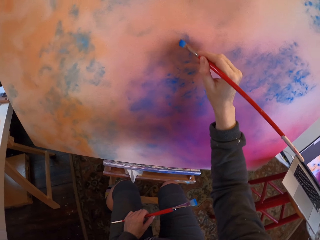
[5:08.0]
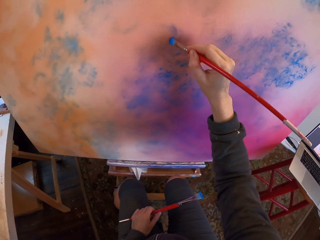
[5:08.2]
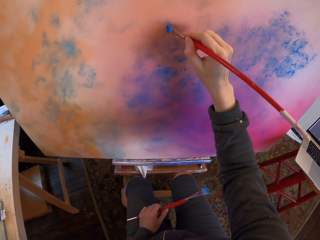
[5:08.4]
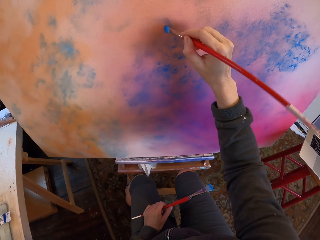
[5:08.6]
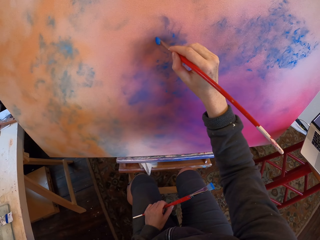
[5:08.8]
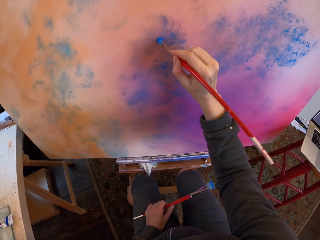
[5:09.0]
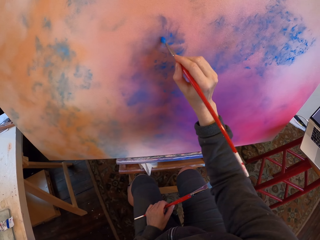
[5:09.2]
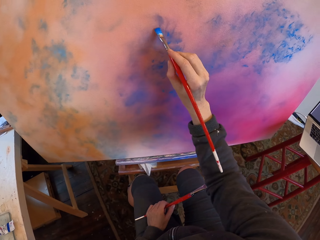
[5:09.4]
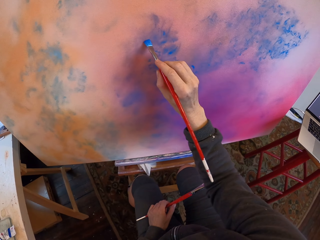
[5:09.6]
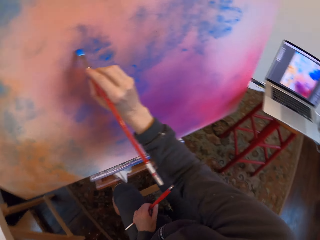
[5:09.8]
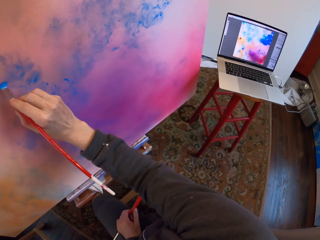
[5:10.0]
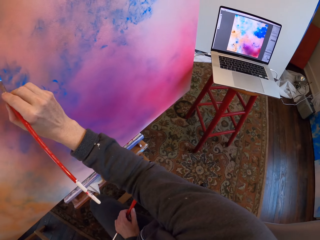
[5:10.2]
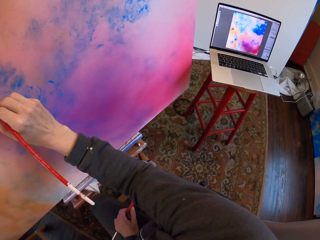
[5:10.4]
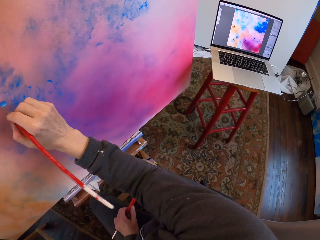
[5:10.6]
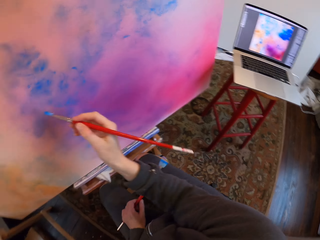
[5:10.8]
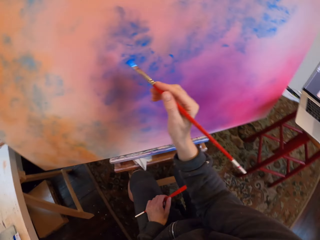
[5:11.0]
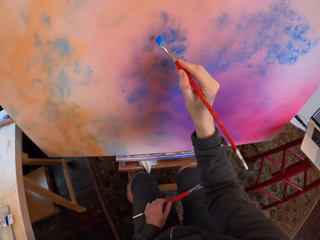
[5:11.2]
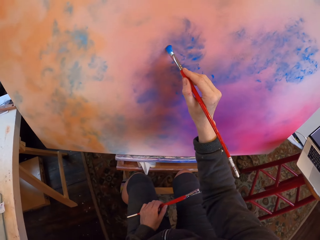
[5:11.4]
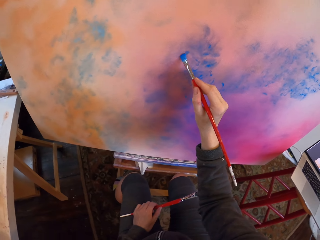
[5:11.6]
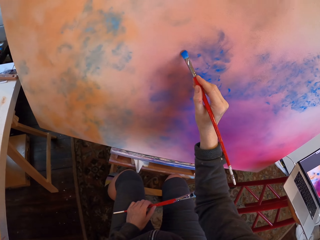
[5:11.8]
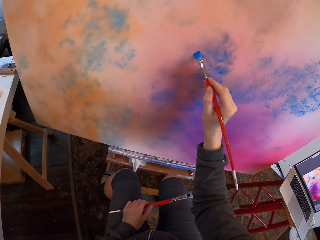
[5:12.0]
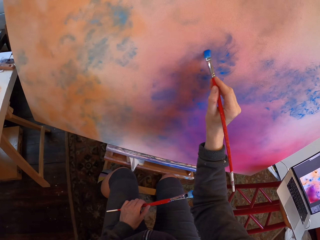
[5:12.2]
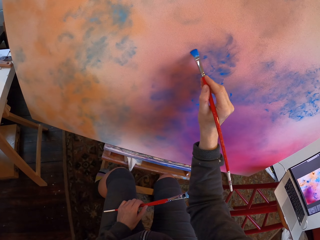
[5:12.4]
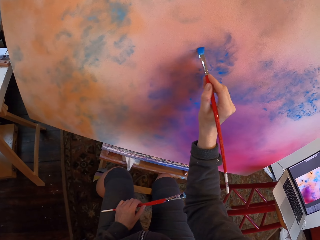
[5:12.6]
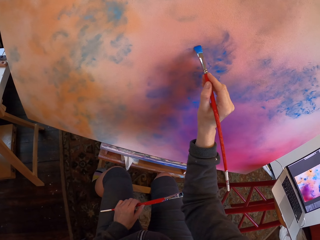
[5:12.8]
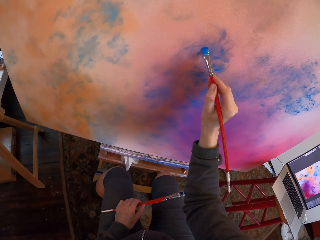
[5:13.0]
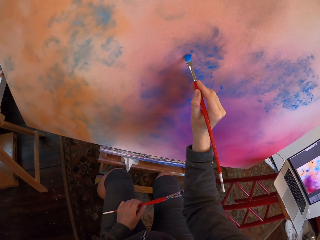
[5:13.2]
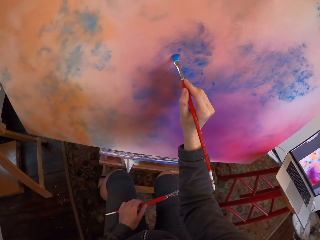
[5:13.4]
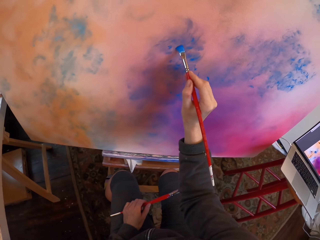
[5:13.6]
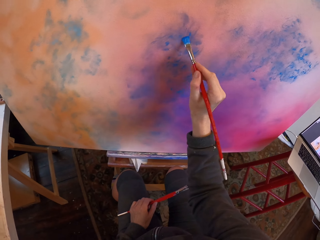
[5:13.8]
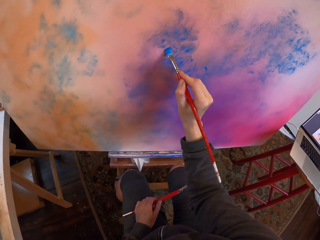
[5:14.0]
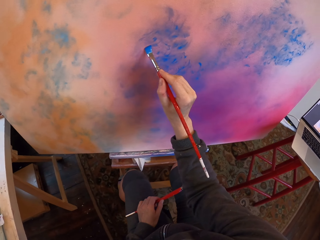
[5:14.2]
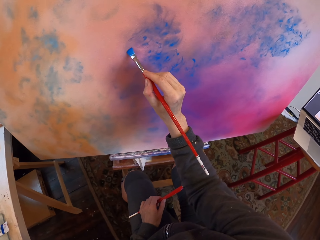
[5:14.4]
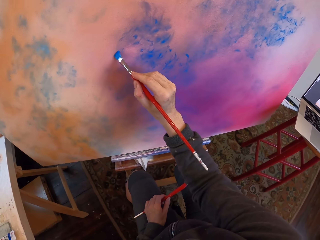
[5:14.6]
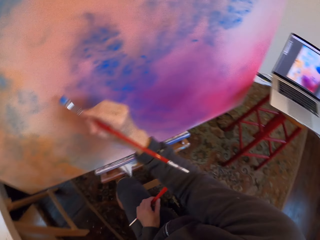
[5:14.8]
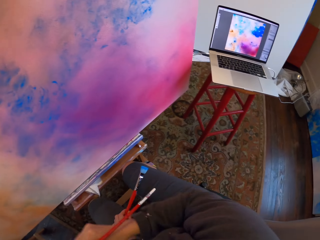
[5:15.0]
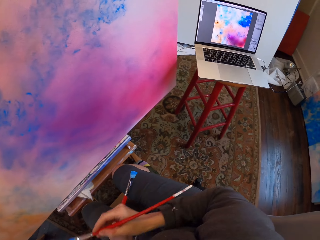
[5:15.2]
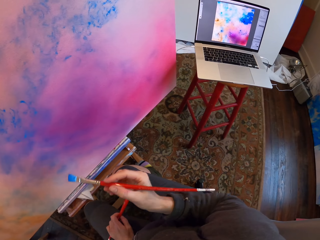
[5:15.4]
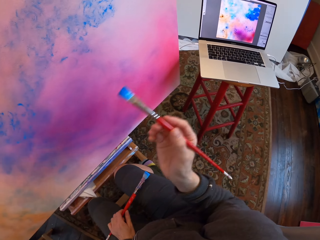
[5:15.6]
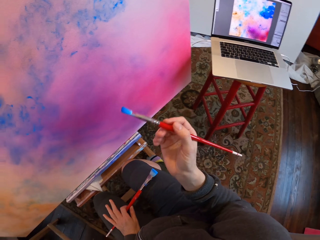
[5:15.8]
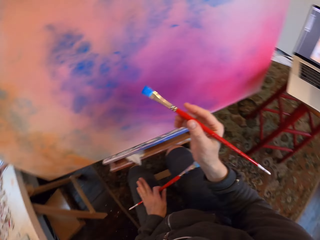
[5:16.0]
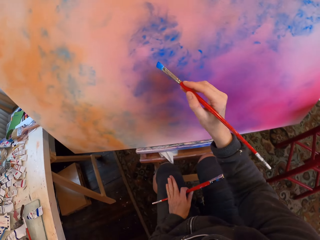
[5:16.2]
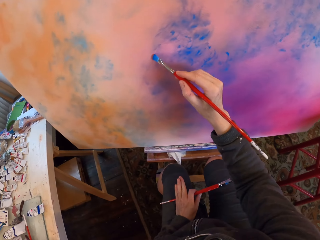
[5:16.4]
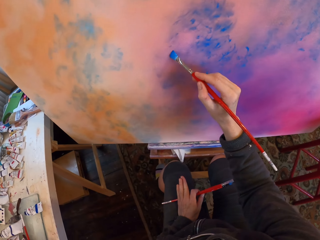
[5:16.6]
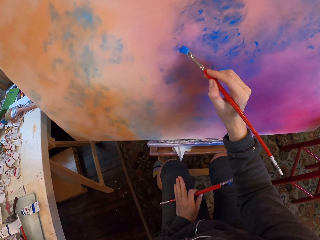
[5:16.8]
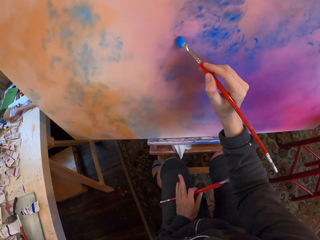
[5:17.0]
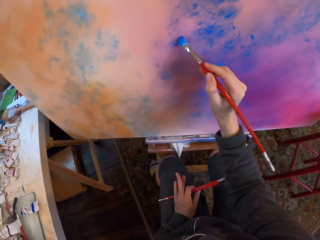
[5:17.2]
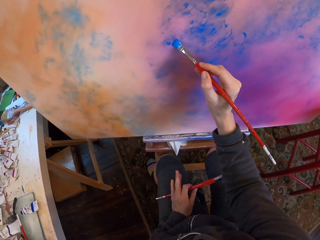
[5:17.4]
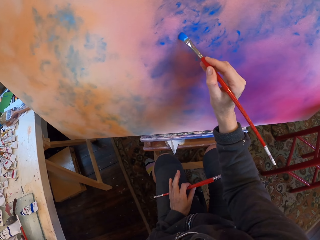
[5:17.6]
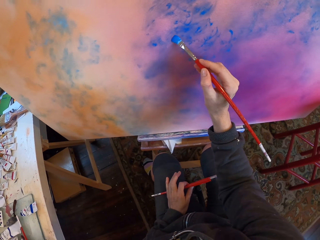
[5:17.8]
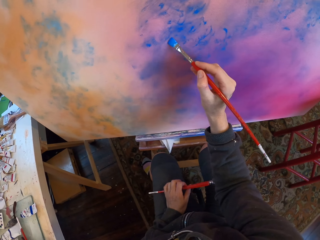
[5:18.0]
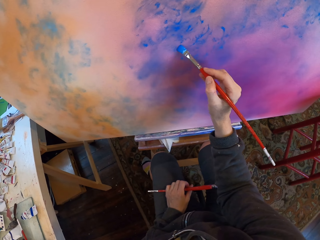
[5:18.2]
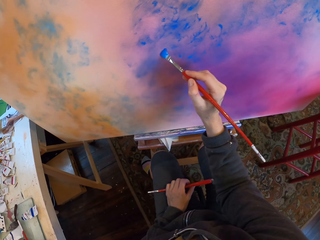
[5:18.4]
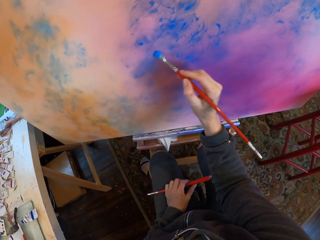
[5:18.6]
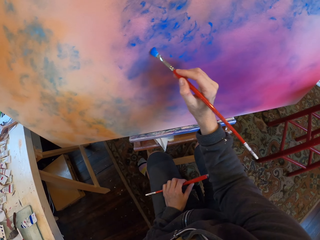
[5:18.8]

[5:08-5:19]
The camera wearer looks at the laptop. They paint. They look at the laptop. They paint.

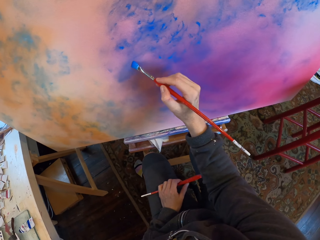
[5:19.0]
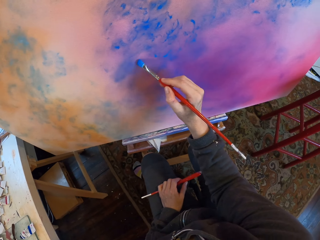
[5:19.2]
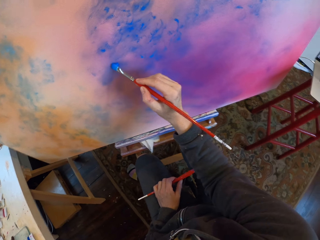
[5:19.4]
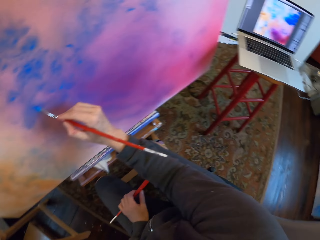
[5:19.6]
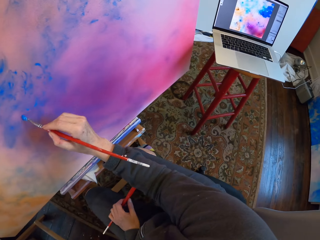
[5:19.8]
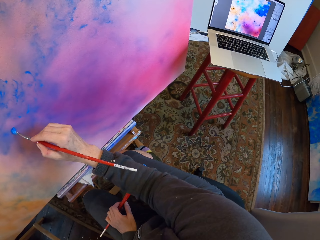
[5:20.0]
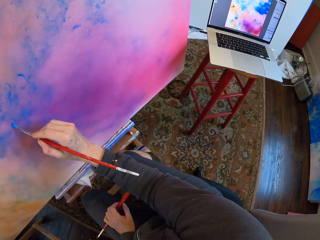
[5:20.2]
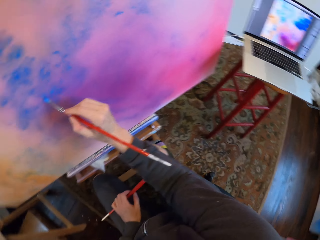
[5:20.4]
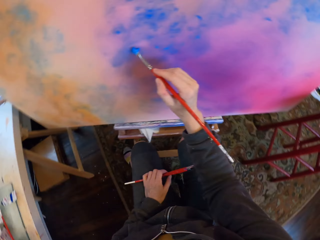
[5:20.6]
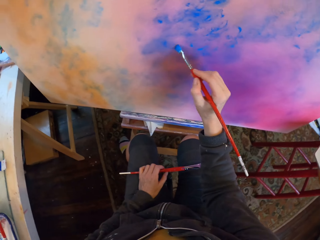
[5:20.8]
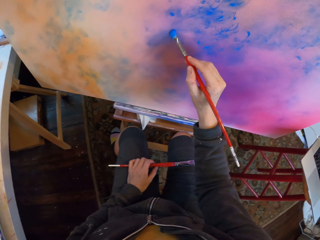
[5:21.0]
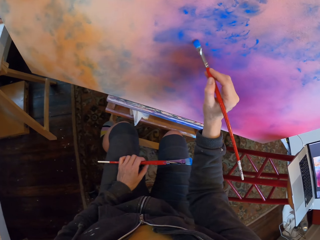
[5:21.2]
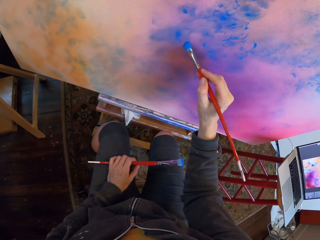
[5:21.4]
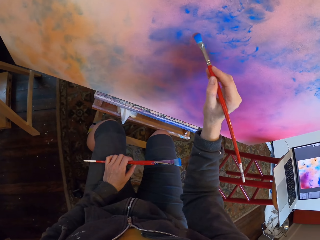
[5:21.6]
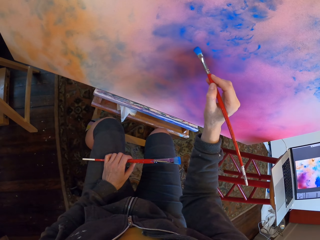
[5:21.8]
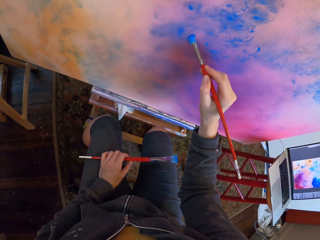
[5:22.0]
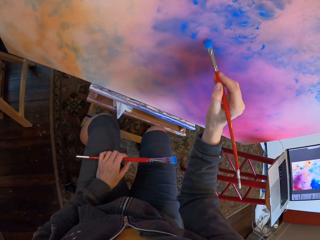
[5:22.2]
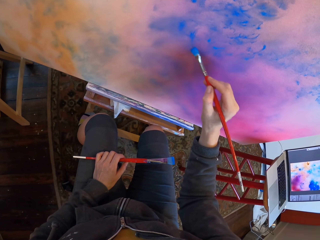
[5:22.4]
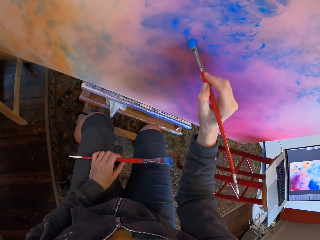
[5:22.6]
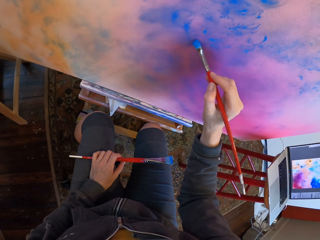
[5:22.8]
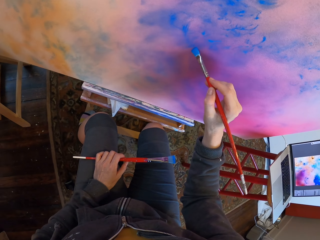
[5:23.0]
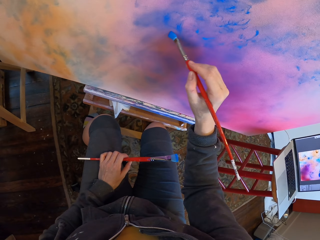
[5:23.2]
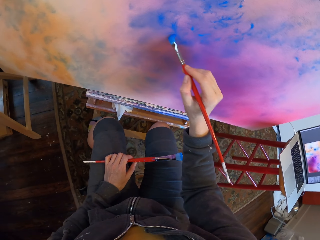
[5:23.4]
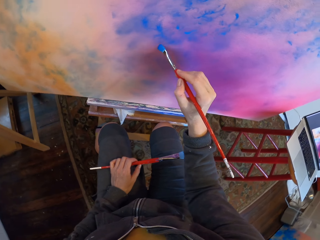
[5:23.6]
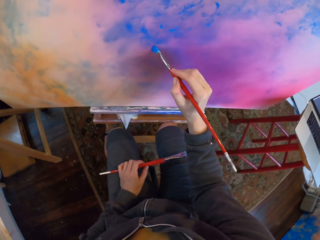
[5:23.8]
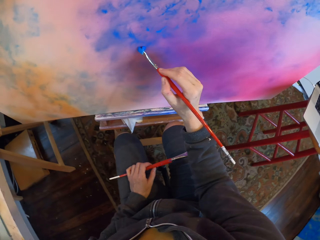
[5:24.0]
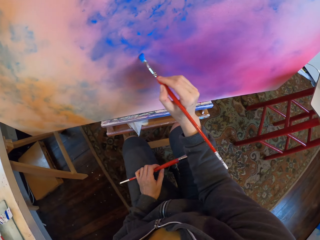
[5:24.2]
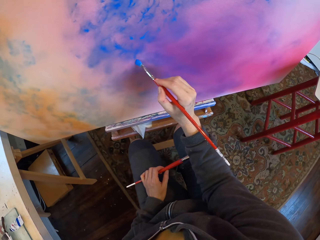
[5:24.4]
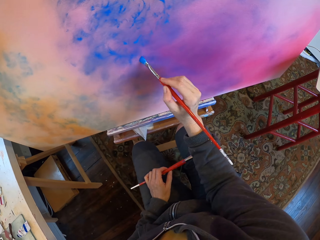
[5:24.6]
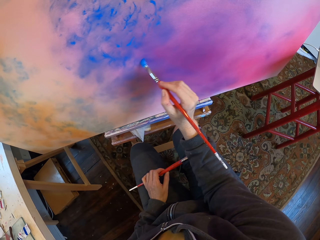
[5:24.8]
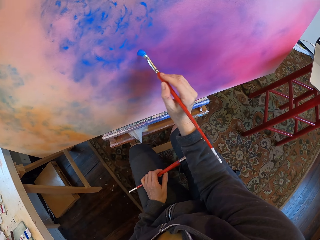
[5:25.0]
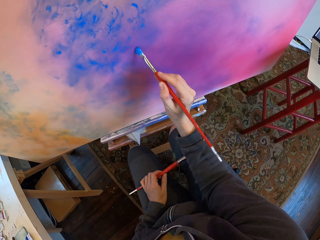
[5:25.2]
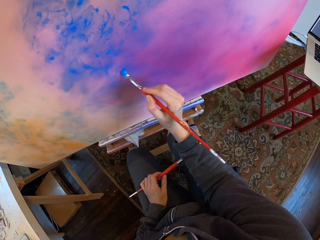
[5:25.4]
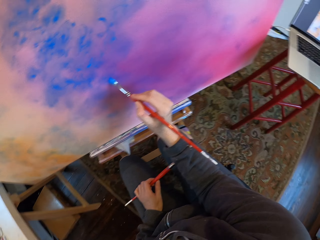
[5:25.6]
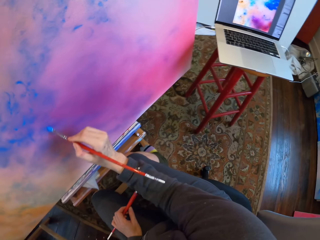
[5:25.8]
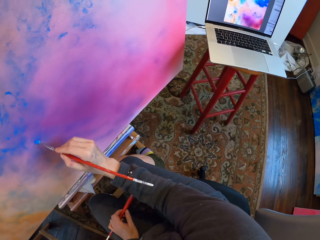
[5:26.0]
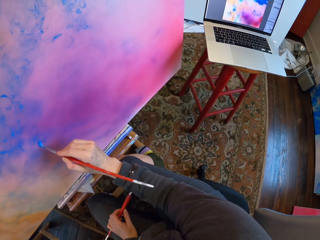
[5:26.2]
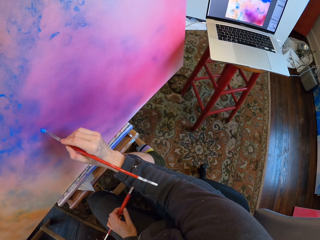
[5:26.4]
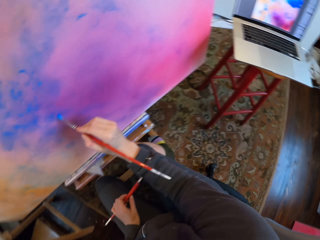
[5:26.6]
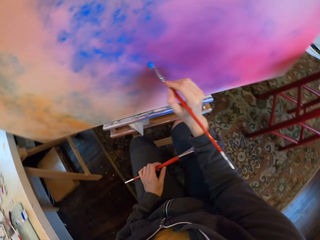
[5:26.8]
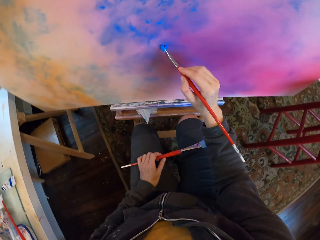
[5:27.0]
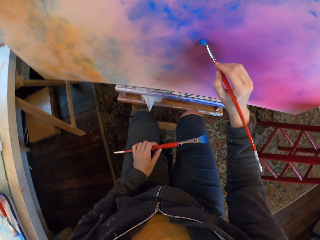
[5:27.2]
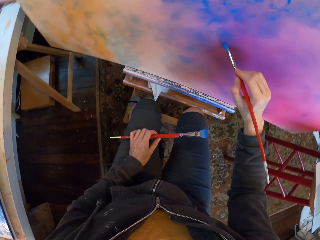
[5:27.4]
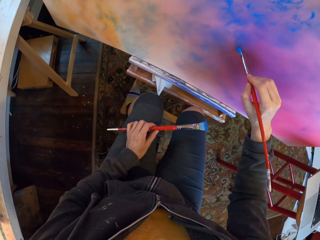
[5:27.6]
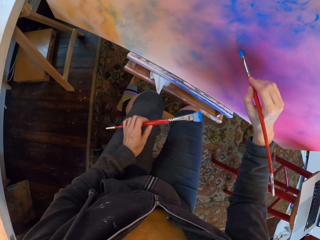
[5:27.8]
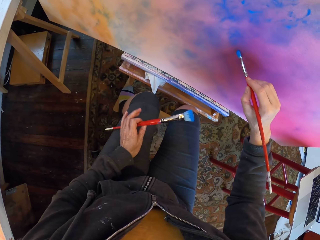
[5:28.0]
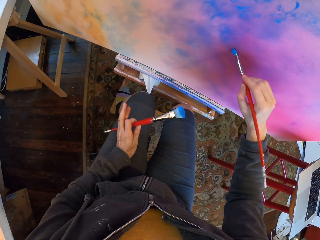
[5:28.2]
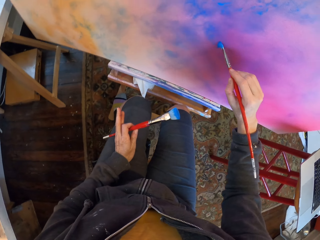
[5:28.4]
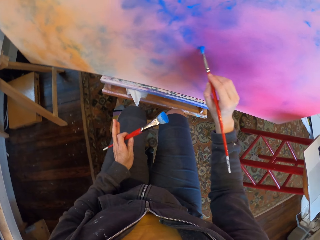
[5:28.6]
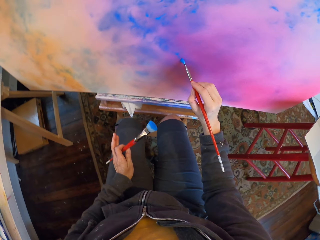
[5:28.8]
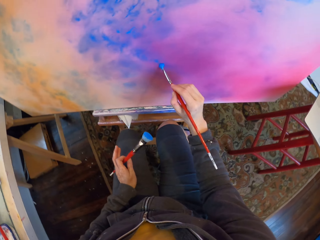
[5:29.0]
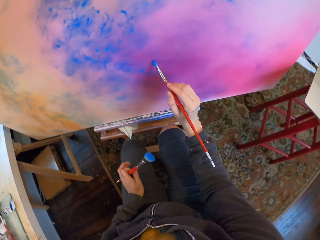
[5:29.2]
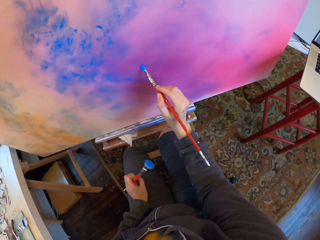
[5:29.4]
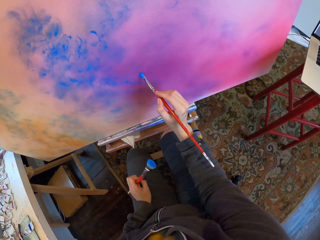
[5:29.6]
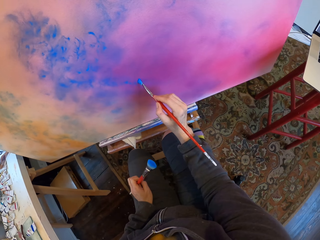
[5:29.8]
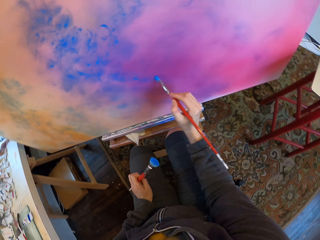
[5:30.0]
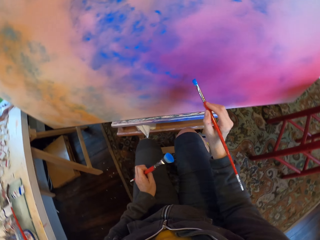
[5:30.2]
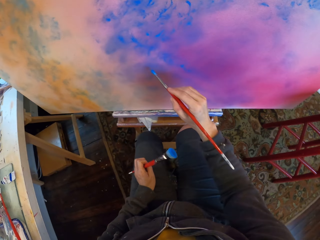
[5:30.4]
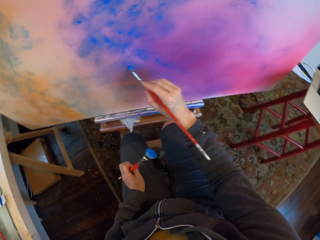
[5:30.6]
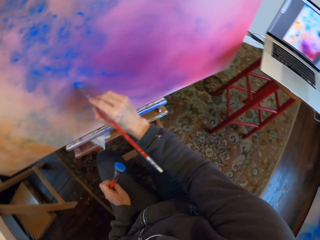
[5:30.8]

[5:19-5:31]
The camera wearer looks at the laptop. They paint. They look at the laptop. They paint.
